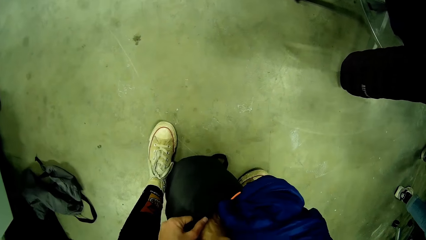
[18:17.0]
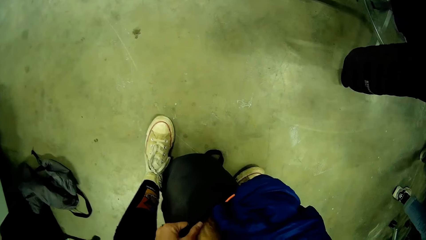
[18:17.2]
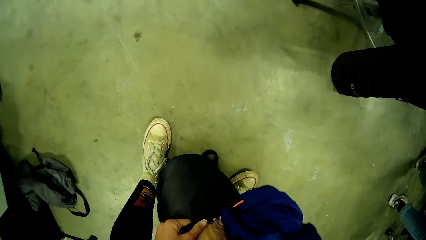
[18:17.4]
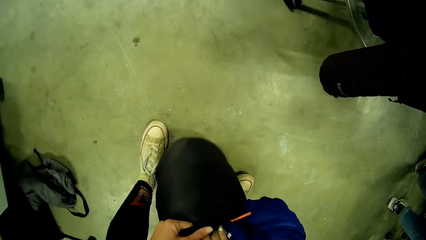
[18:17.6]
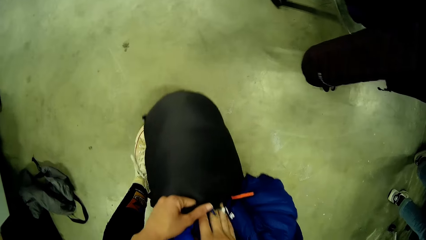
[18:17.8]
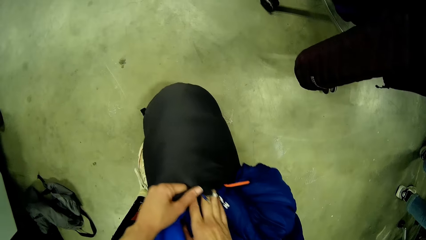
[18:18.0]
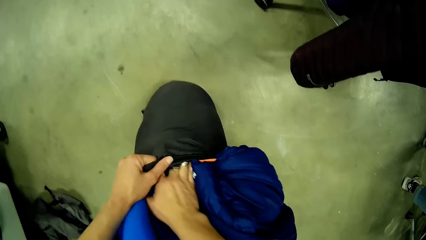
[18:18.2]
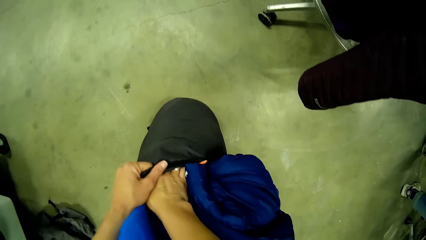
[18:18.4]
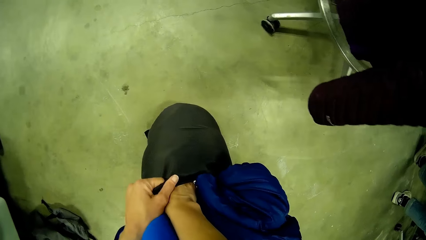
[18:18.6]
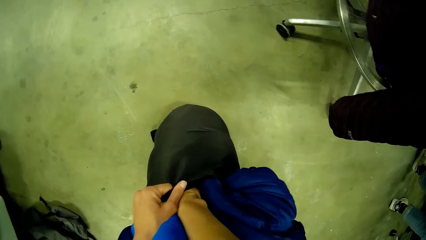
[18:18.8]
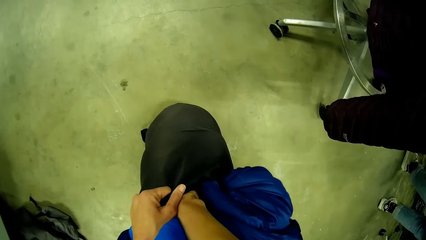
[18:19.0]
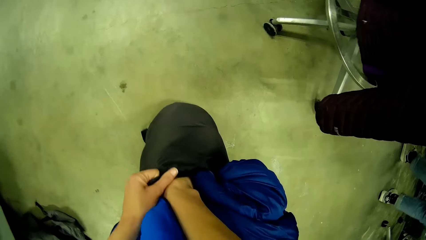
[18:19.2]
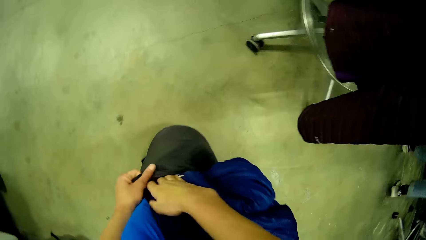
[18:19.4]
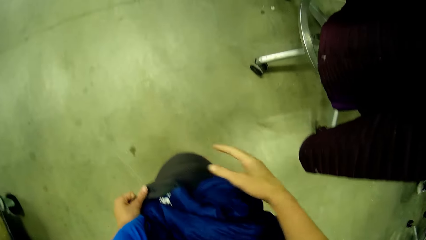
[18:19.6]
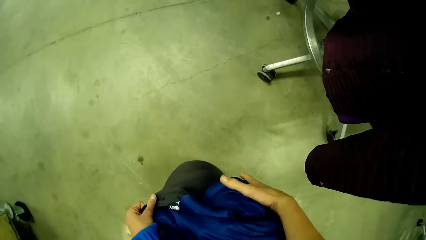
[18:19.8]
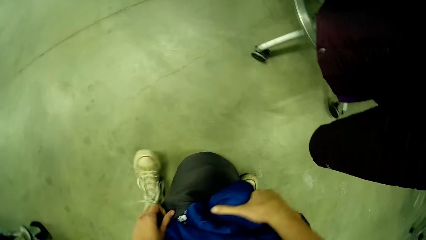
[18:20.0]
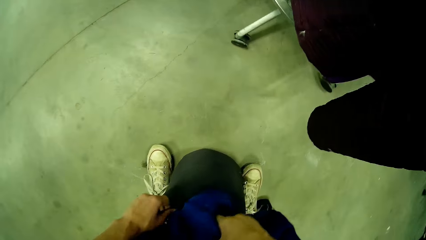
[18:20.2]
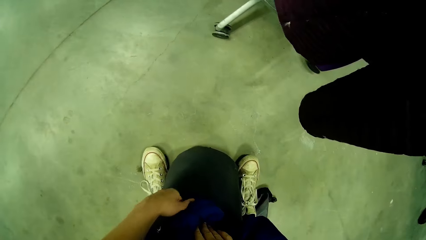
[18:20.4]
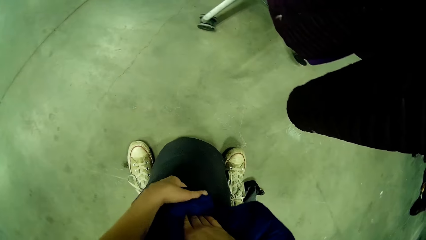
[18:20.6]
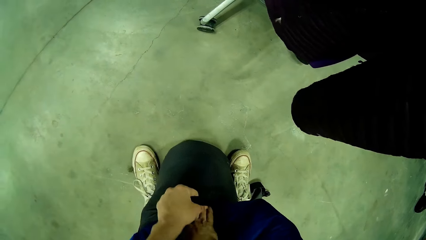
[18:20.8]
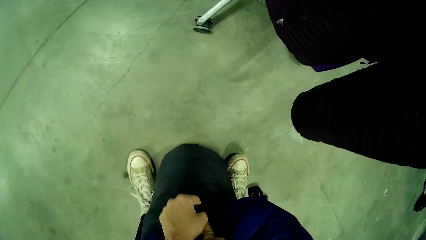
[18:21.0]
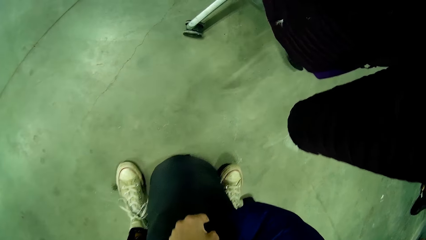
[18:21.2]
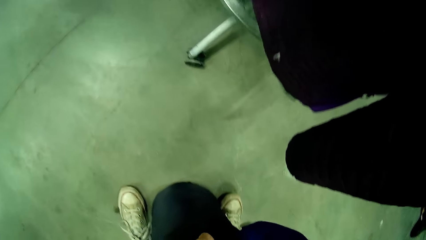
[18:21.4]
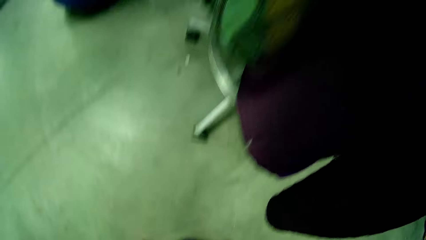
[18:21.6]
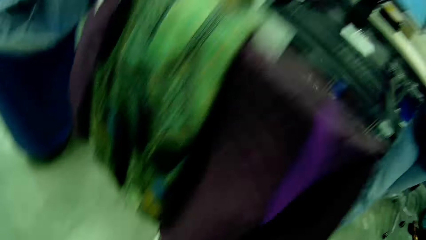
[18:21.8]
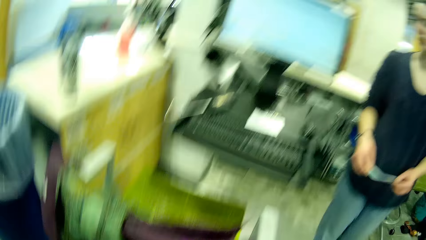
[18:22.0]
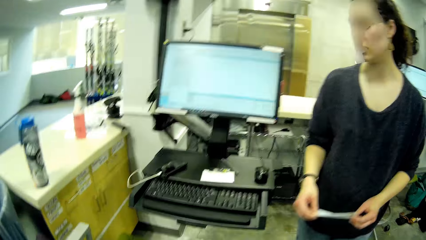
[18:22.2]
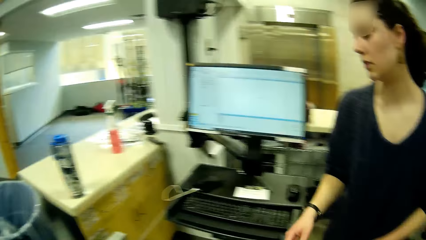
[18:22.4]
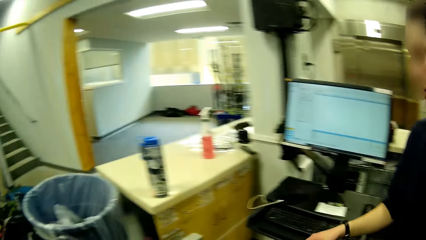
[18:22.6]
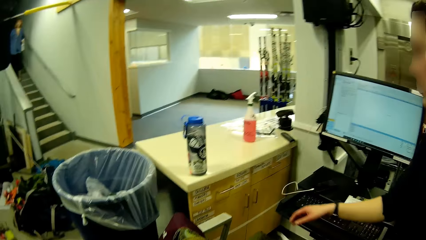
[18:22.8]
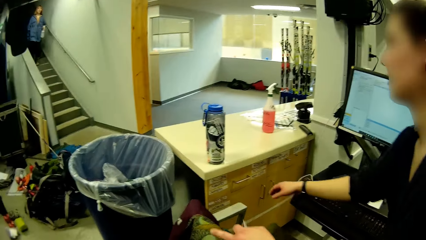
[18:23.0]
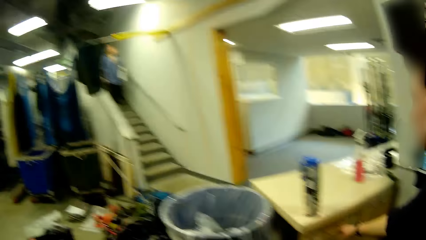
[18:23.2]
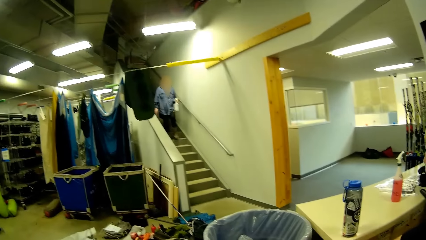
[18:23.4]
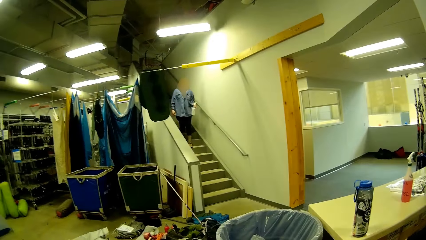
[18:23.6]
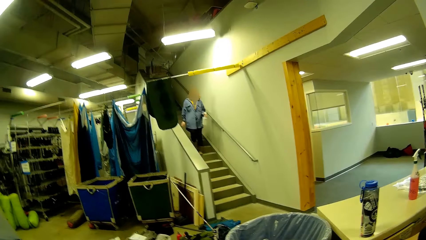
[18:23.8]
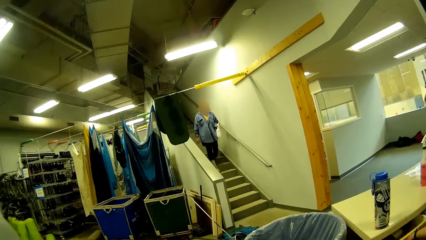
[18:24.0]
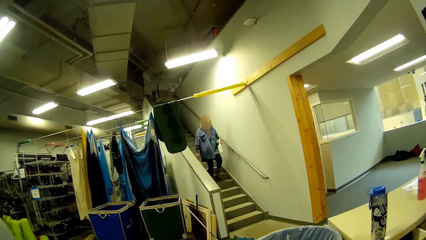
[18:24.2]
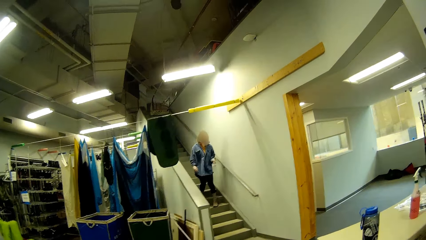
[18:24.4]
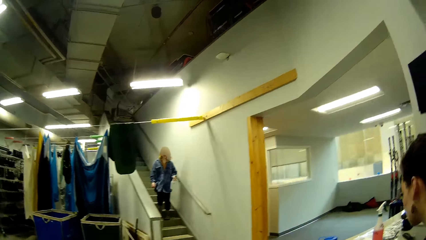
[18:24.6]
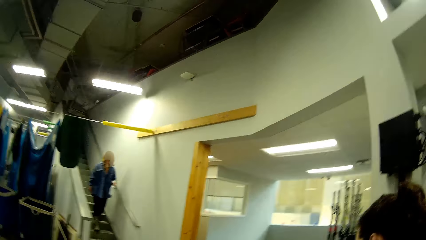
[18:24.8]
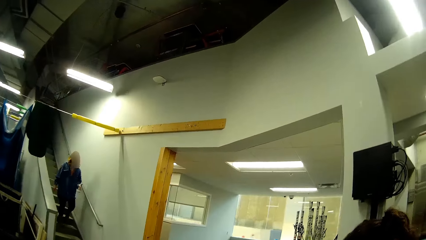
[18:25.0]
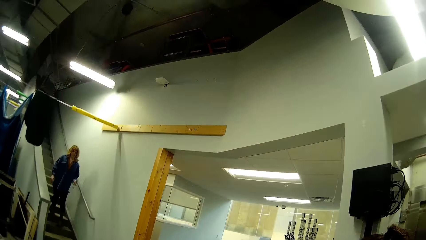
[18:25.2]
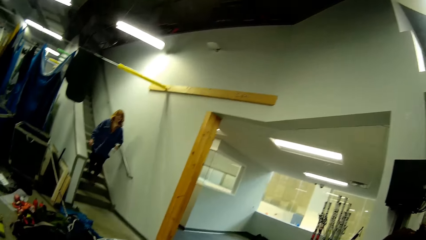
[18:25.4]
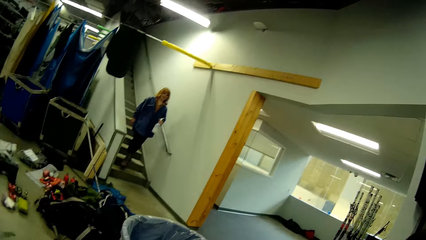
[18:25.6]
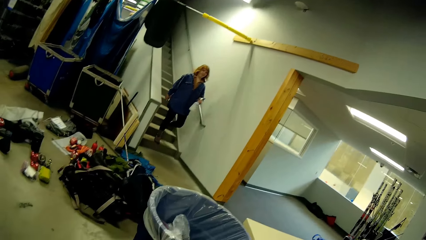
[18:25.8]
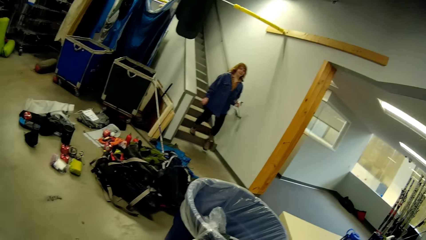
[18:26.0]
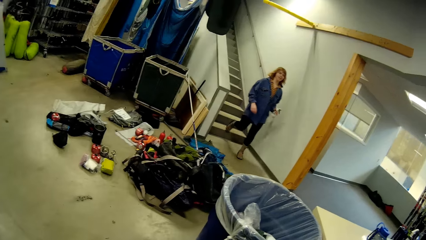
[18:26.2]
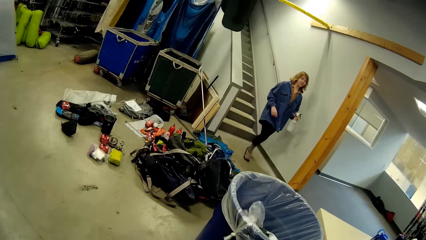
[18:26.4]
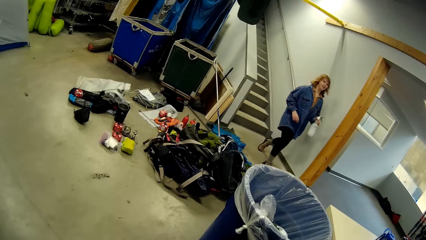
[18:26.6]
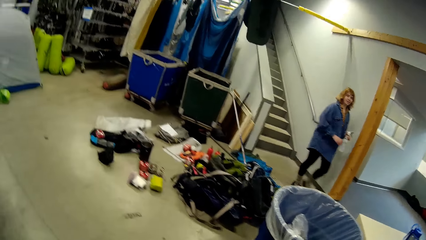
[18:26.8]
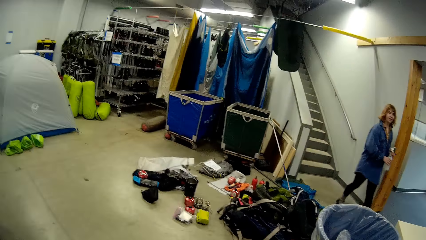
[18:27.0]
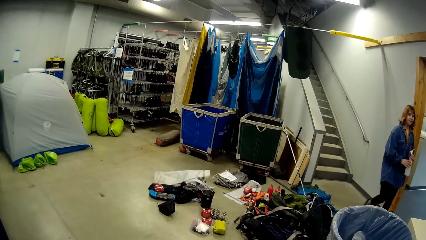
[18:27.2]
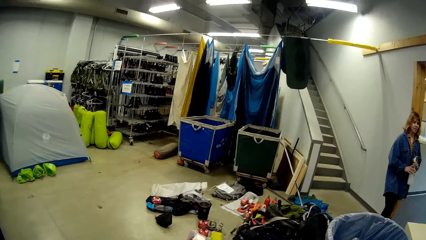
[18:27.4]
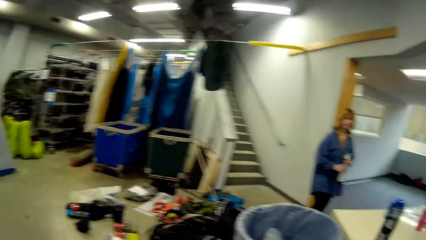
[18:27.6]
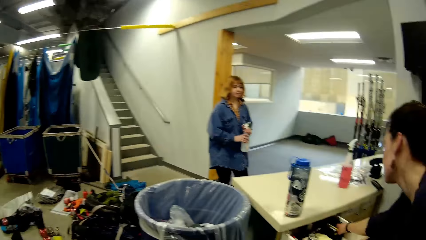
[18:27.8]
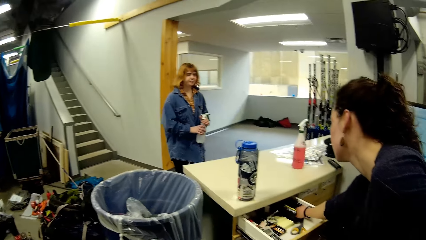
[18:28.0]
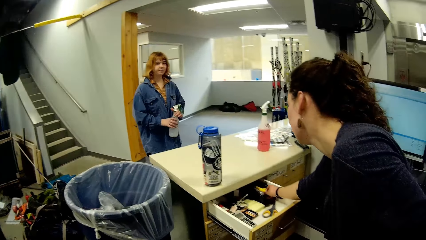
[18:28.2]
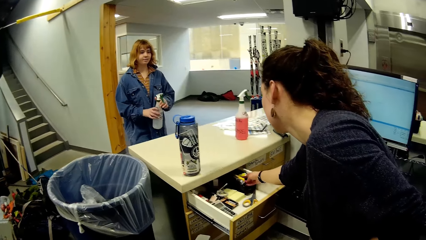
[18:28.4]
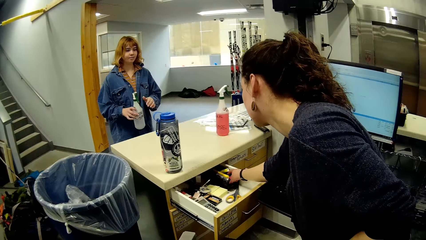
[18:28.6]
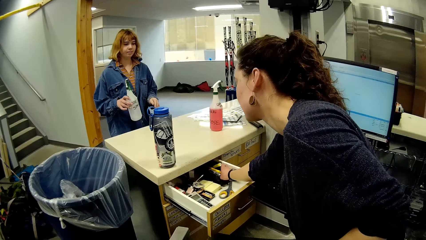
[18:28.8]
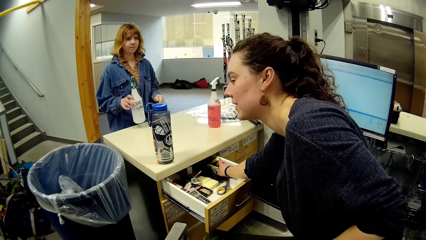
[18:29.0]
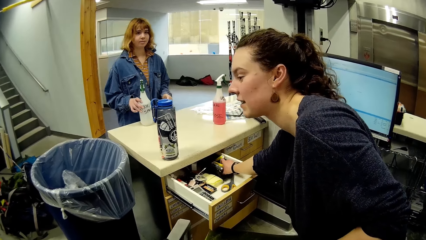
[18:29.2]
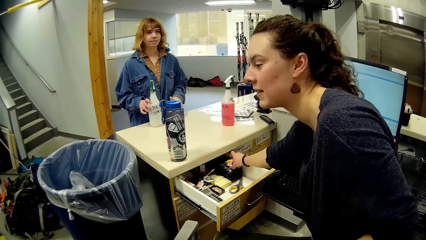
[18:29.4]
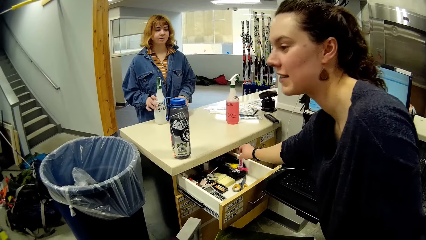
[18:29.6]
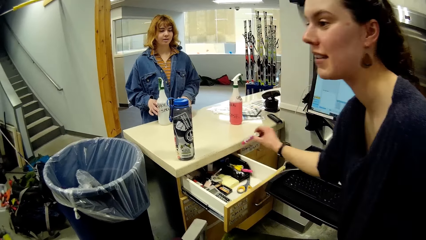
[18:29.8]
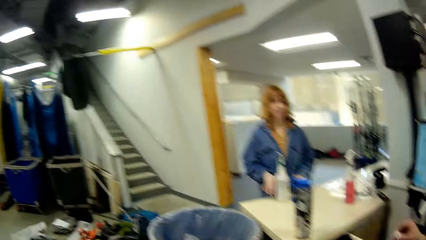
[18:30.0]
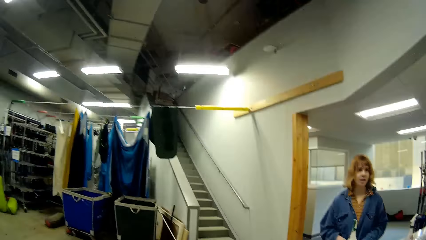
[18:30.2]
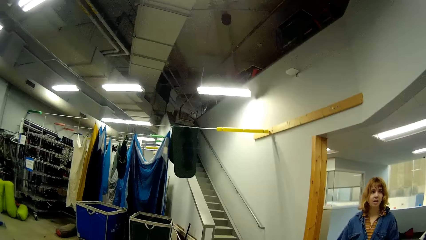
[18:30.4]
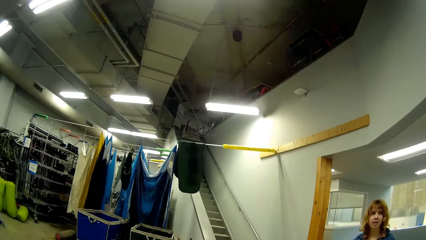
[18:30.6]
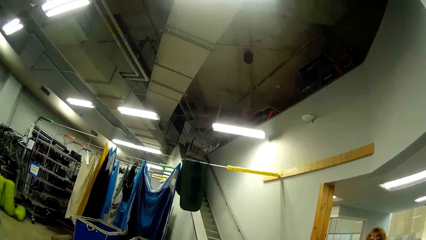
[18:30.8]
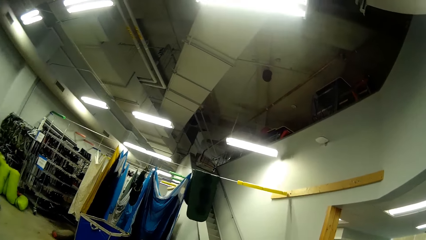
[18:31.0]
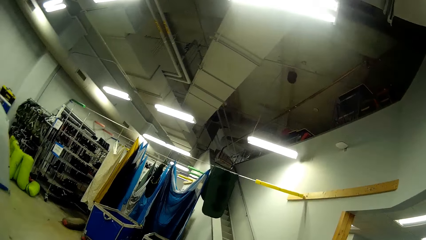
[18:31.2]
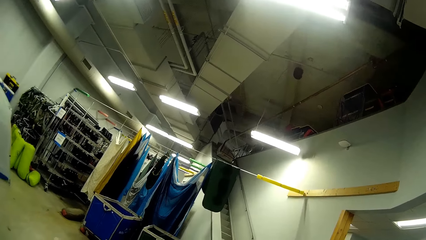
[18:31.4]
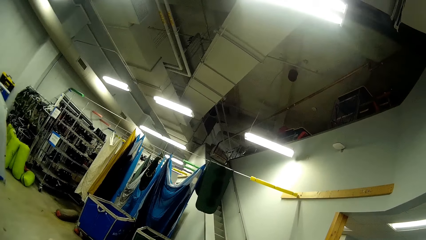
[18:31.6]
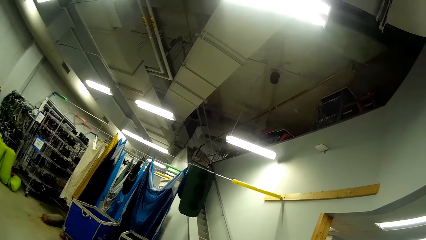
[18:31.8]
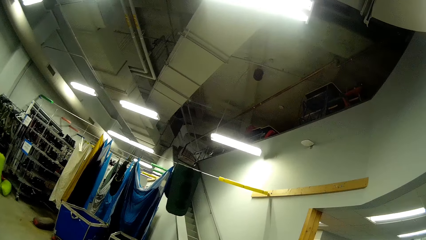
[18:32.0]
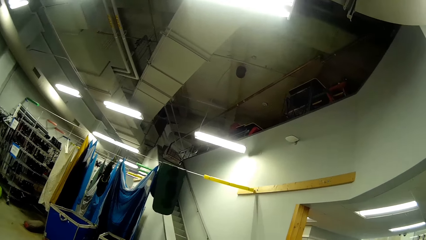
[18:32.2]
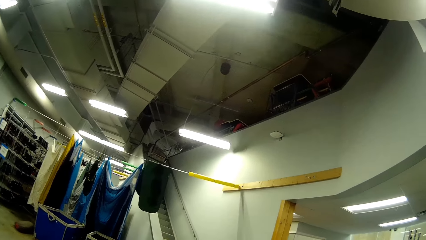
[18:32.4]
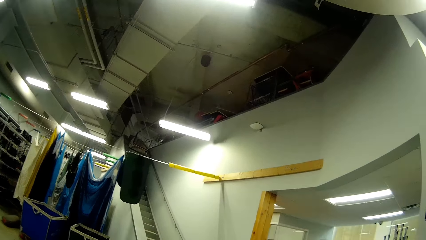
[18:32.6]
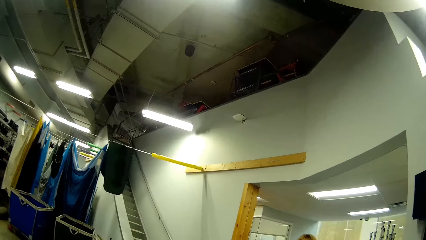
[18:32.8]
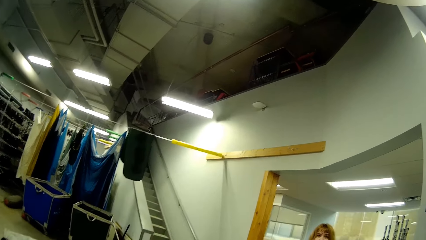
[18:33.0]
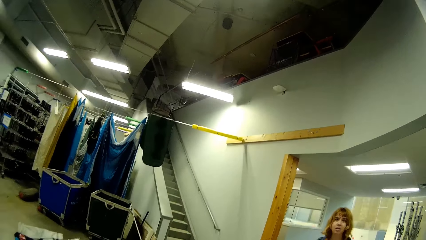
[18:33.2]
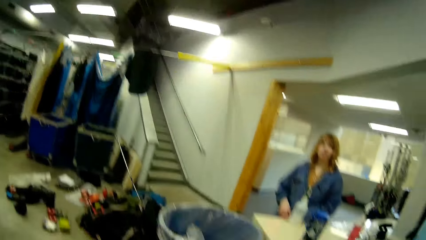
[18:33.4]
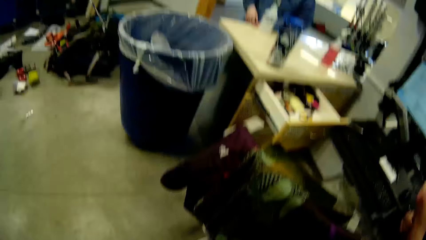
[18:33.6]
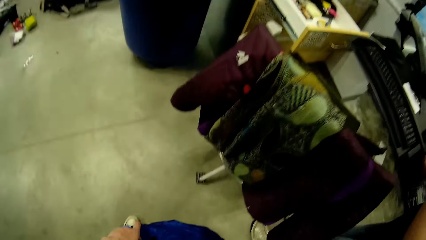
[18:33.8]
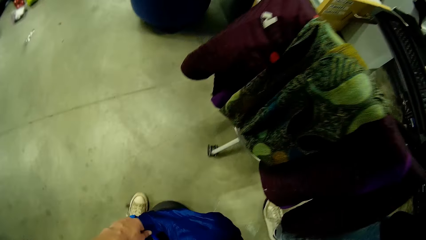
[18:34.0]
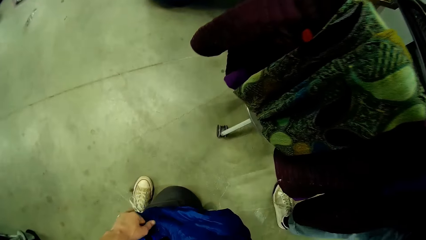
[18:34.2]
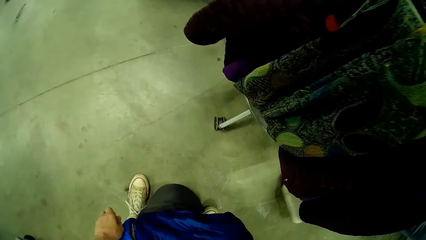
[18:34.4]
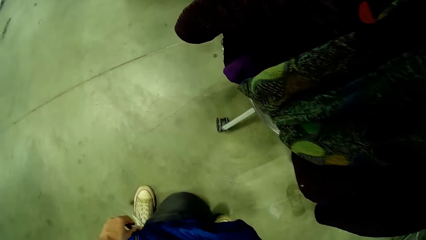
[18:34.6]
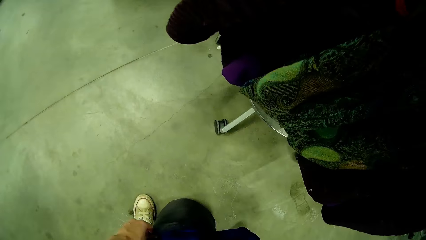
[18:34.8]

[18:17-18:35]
A woman walks towards a counter near the camera wearer. The woman opens a drawer with her right hand. Another woman descends from the stairs towards the counter. The first woman touches a pencil from the drawer. The first woman searches in the drawer. The other woman places a spray bottle in her hand on the counter. The first woman picks up a marker from the drawer. The camera wearer looks around.
